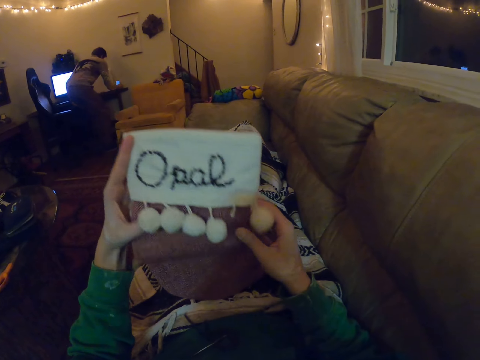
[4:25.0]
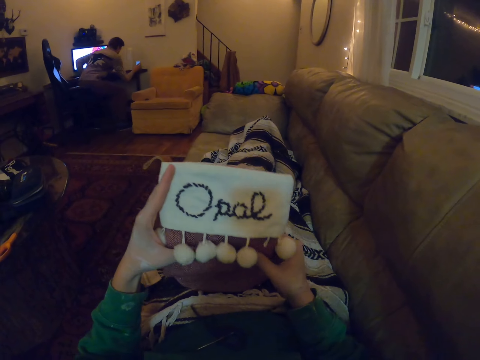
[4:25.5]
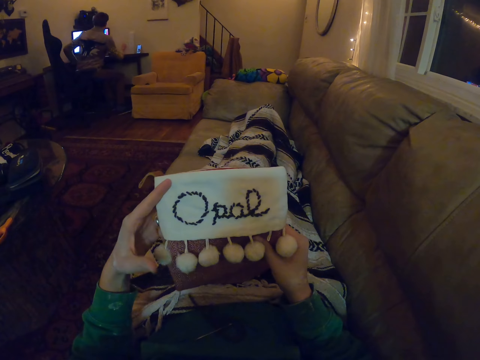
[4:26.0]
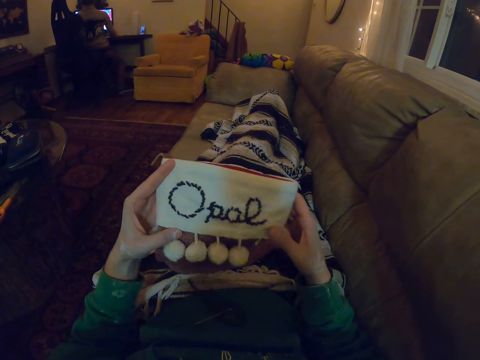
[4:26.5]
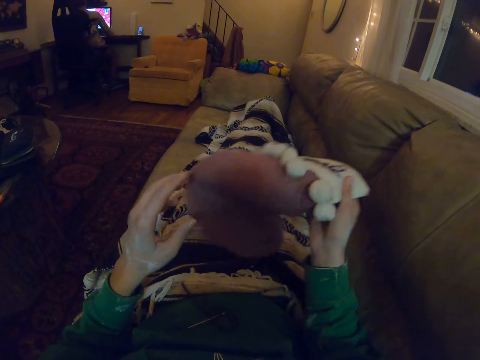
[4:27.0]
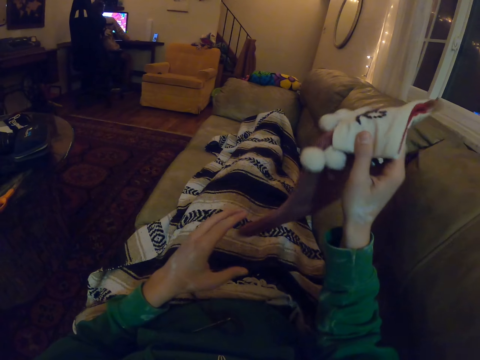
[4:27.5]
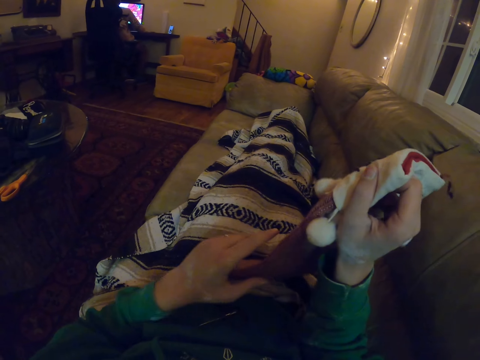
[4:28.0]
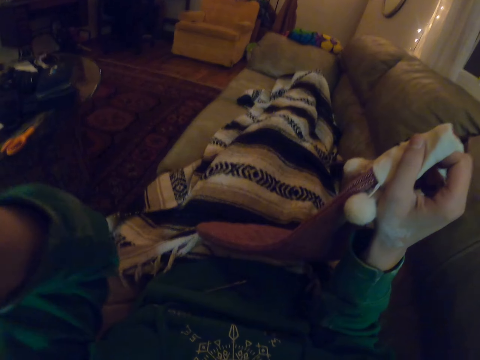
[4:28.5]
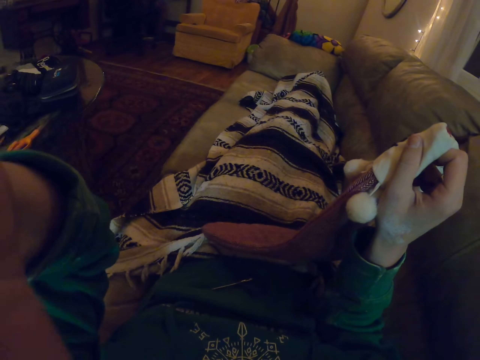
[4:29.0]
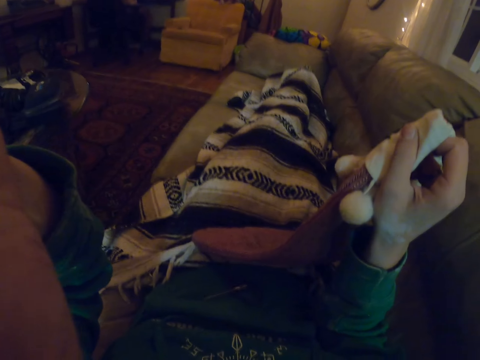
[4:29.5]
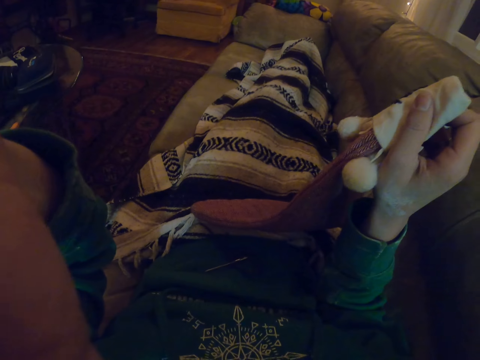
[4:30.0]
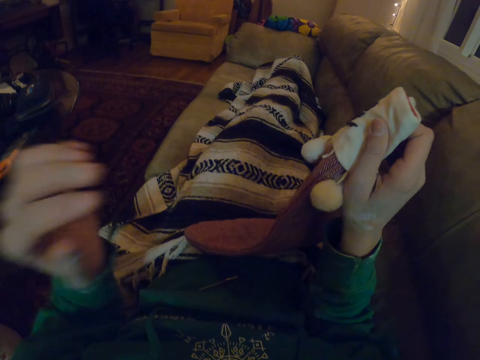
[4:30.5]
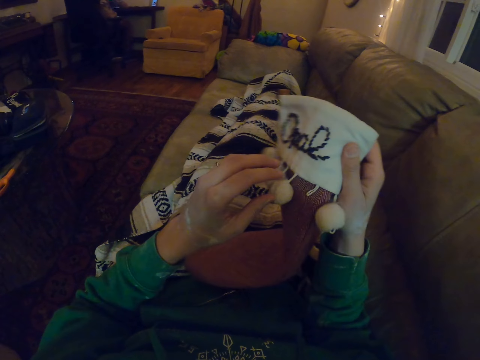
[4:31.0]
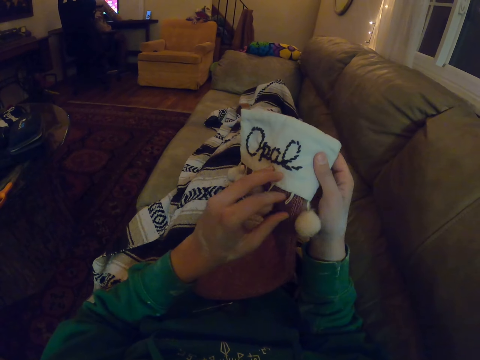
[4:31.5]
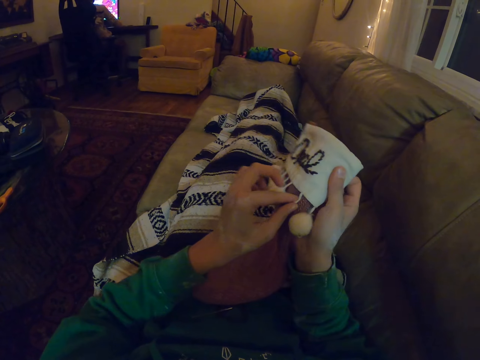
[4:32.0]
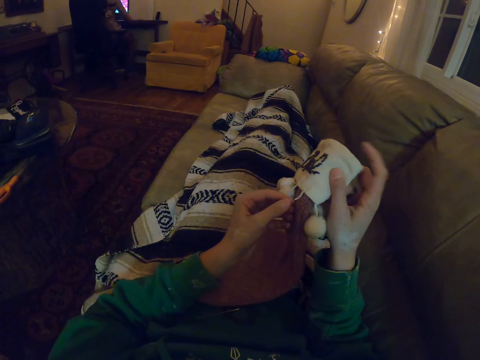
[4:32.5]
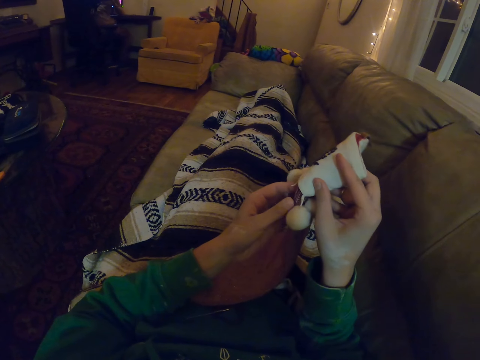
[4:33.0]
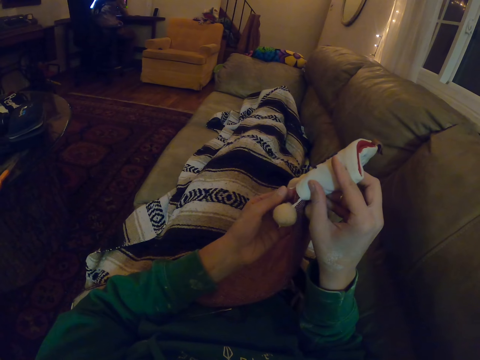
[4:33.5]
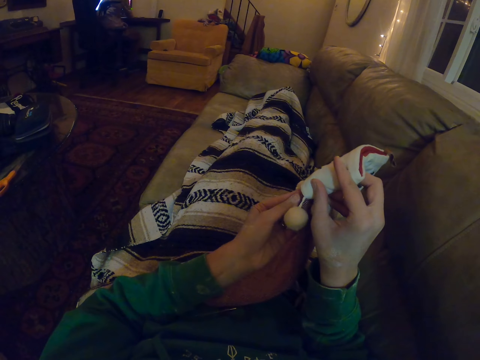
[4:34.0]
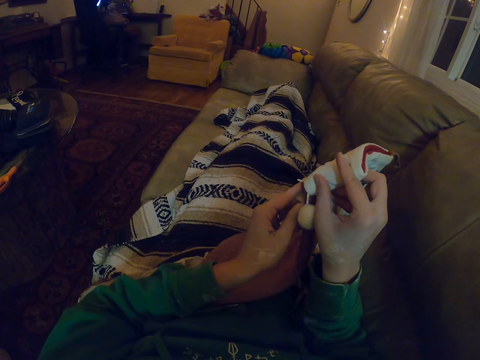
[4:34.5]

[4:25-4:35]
The man checks the phone. Another man sits down. The camera wearer checks the socks. She adjusts the camera with her left hand.

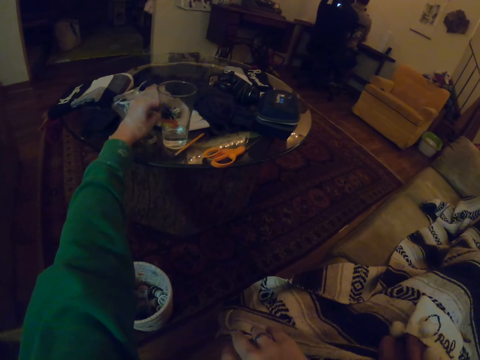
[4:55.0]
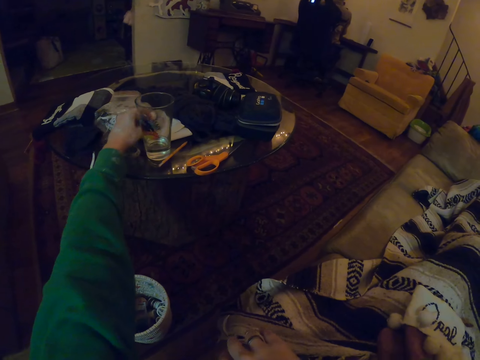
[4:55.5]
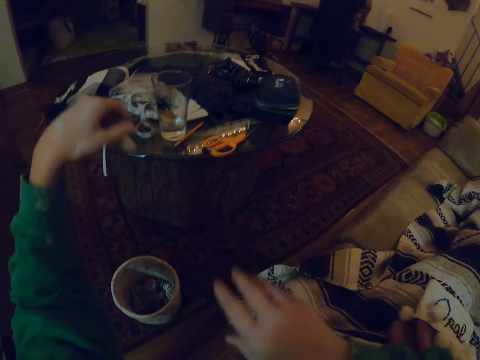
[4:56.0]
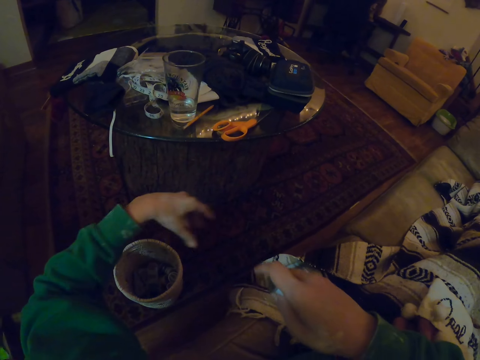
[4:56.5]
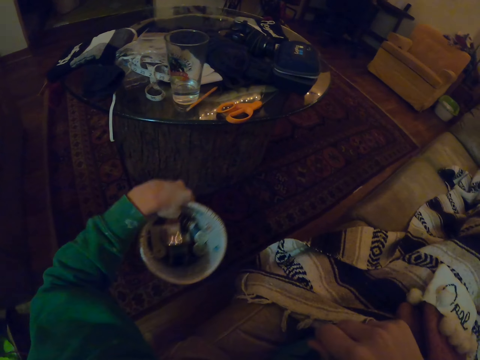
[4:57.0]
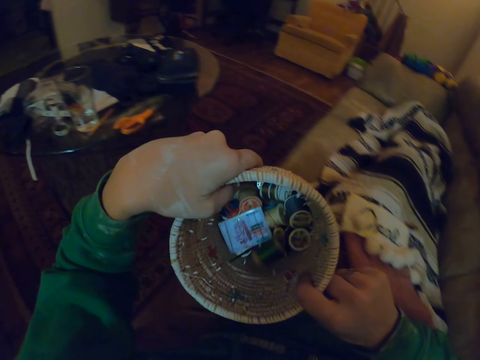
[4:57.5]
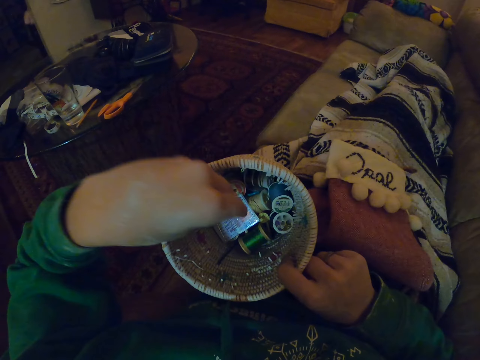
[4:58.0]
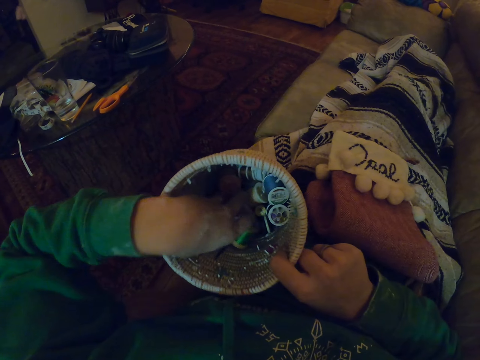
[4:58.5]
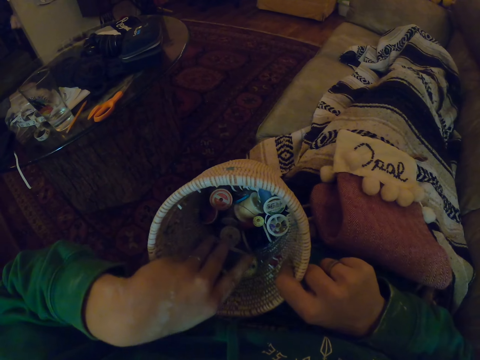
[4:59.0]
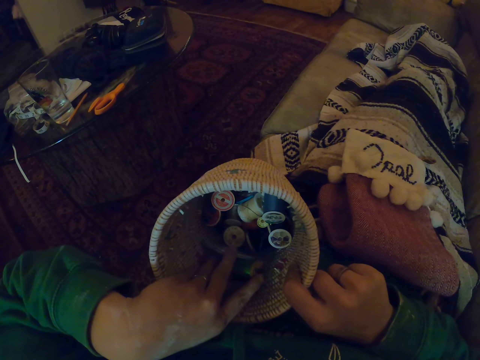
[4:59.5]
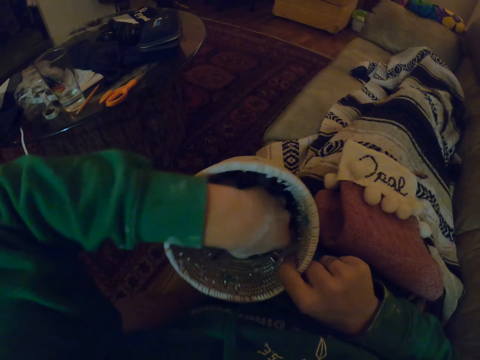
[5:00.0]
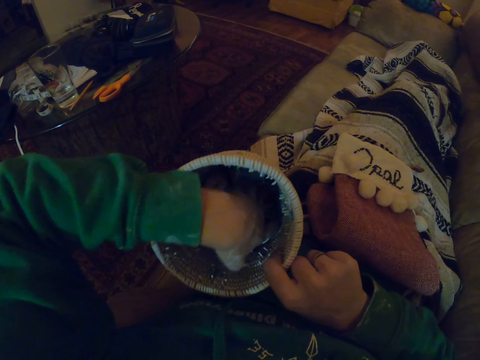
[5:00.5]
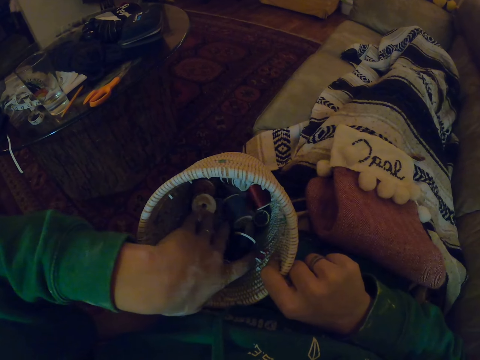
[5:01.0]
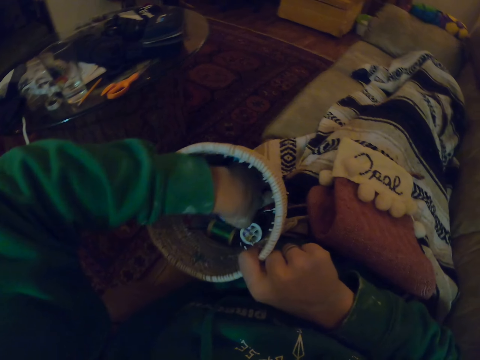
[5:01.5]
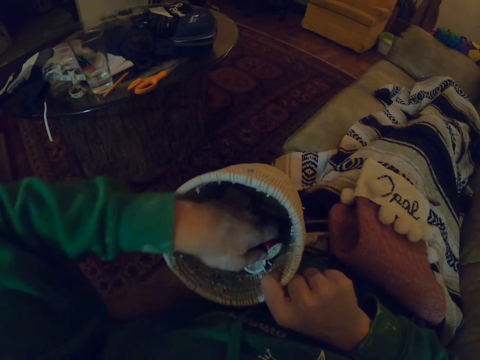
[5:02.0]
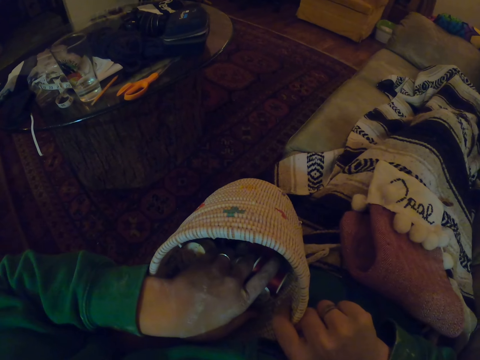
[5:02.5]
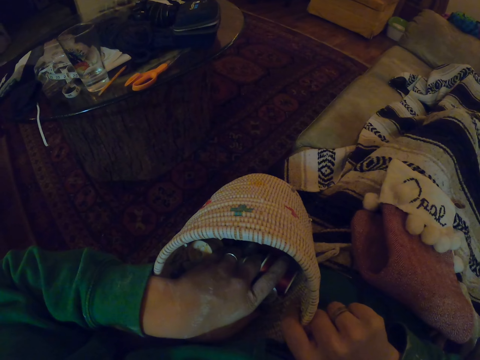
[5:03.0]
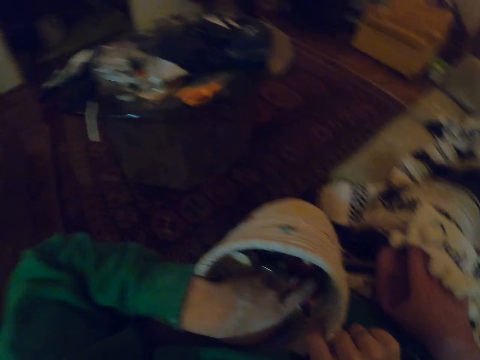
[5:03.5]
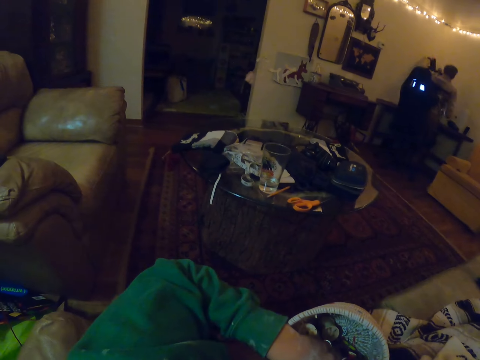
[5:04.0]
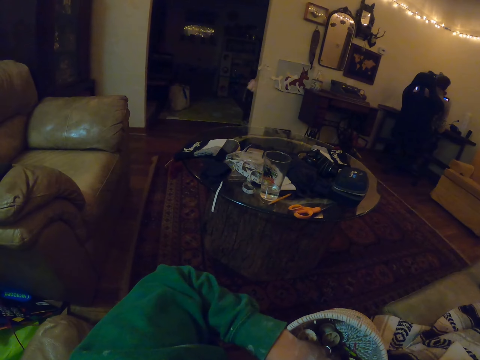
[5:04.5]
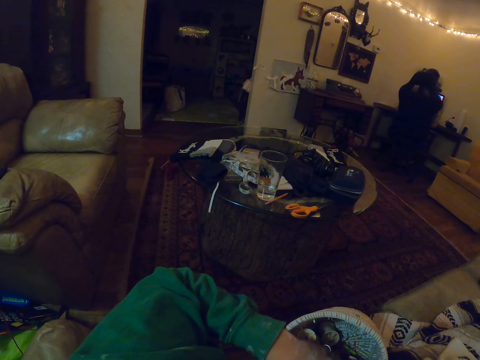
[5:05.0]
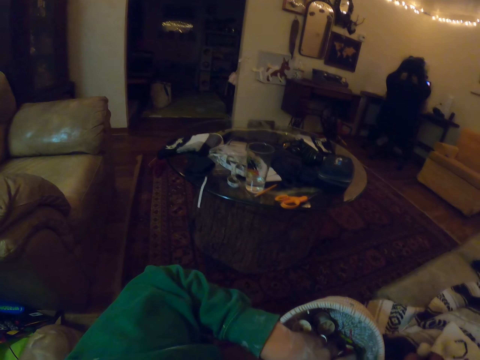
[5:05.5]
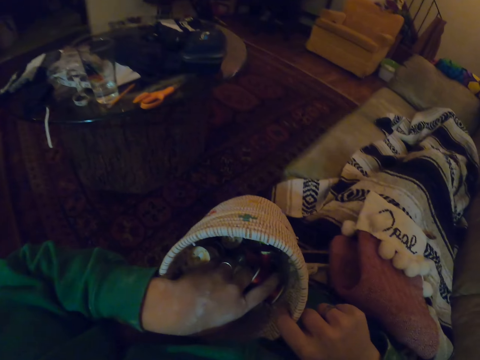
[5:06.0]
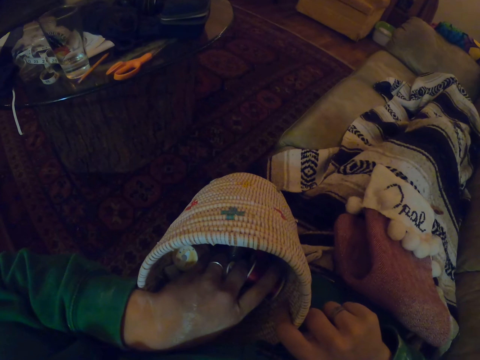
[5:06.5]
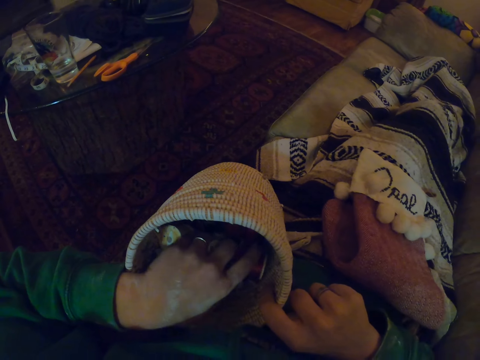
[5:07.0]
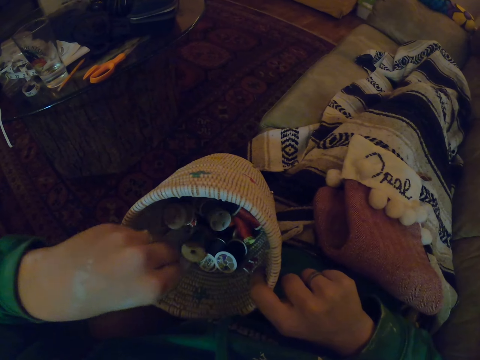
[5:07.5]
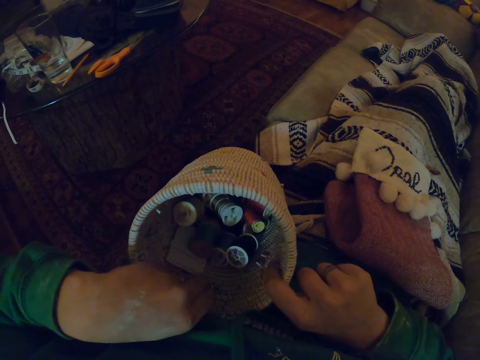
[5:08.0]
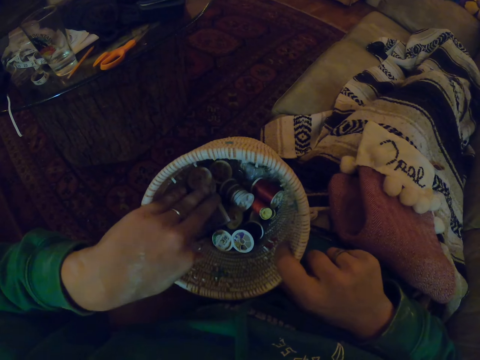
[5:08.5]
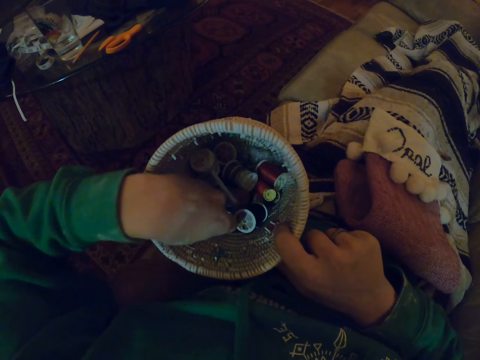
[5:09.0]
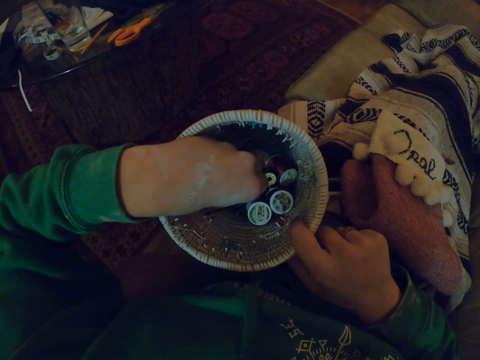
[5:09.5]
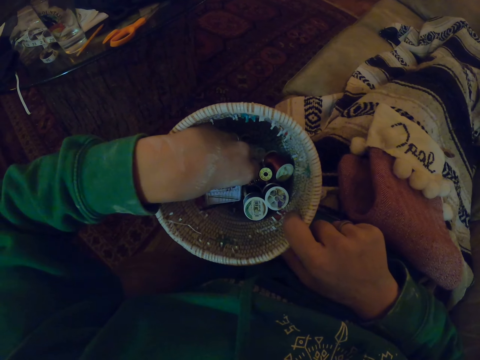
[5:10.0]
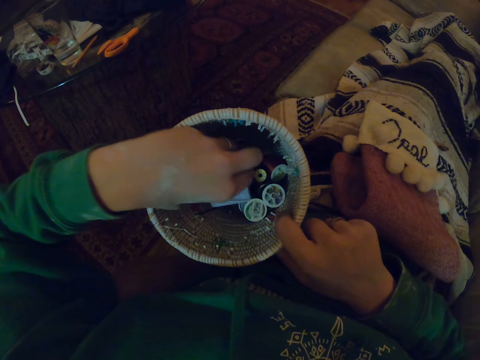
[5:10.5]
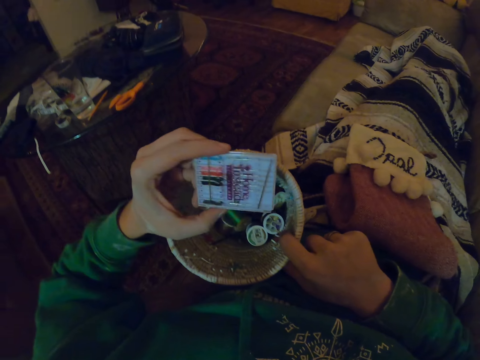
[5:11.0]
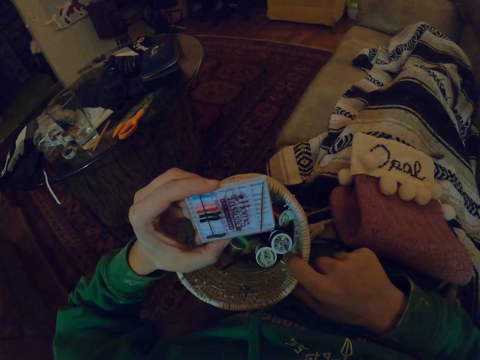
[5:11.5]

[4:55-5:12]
The camera wearer puts something in the right hand. They pick the thread roll with the left hand. They put a sewing basket or container in the right hand. They pick the sewing basket with the left hand. They touch the thread rolls in the container. They search inside the basket with the left hand.
